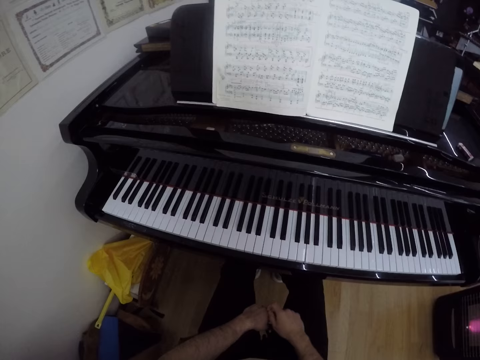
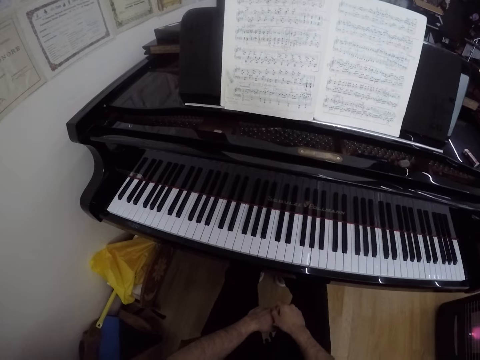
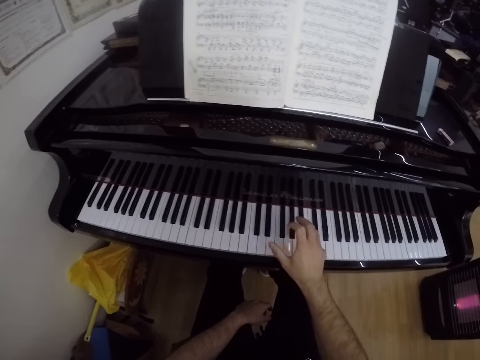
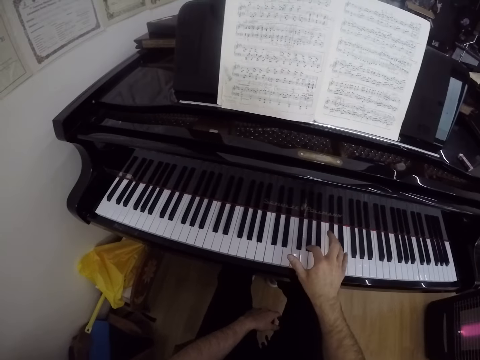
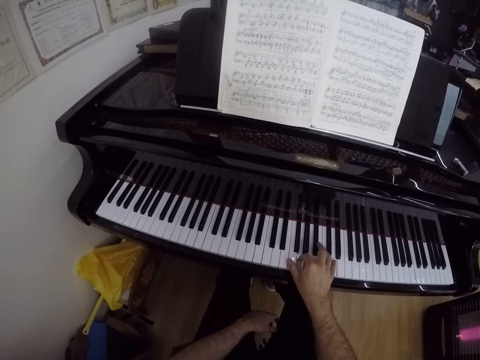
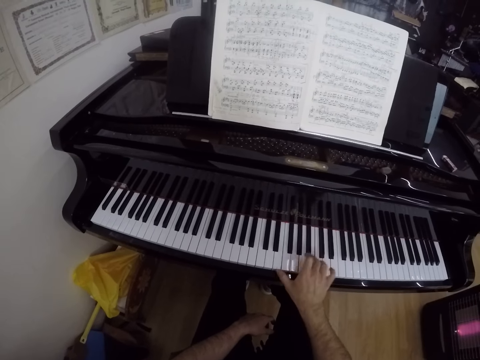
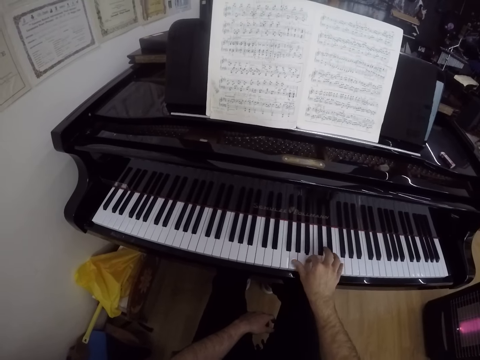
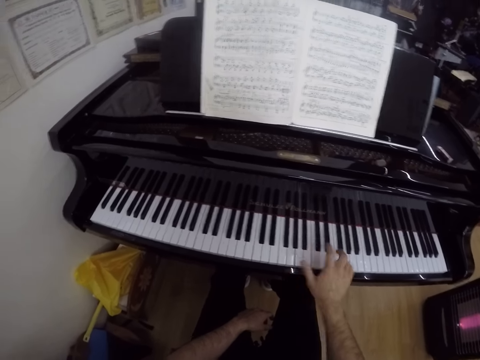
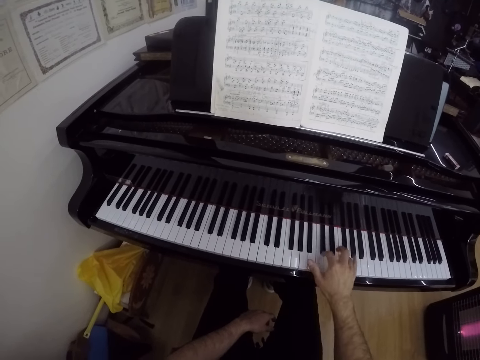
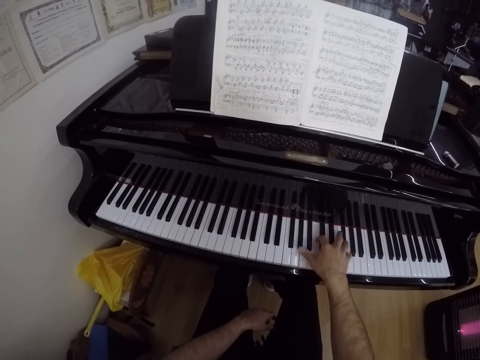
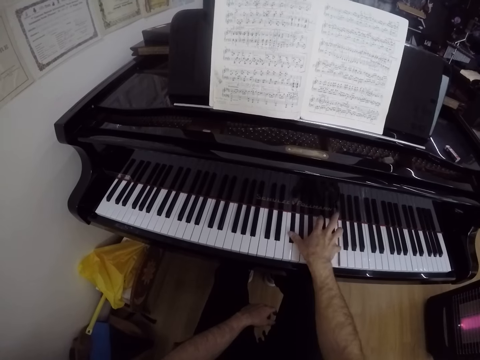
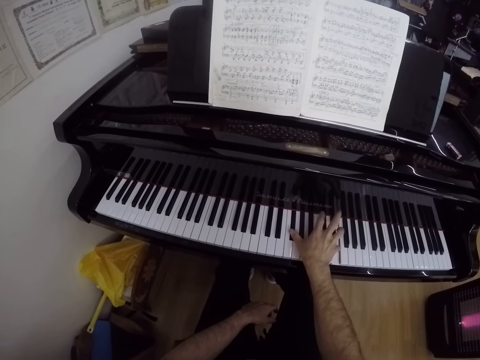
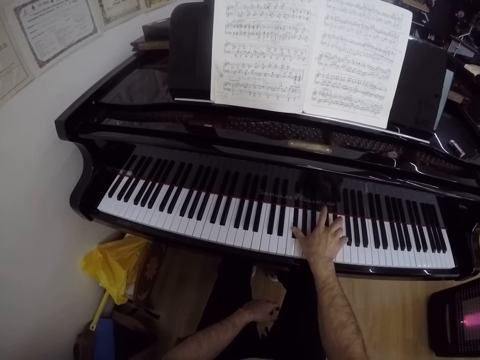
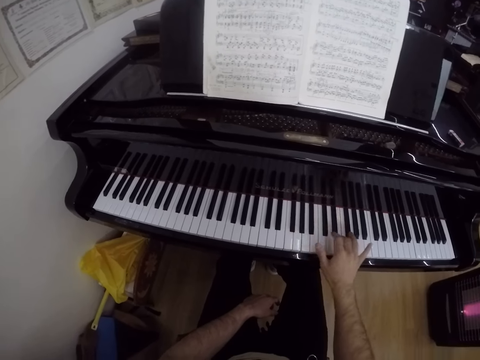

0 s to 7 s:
The camera wearer plays a keyboard with his right hand.

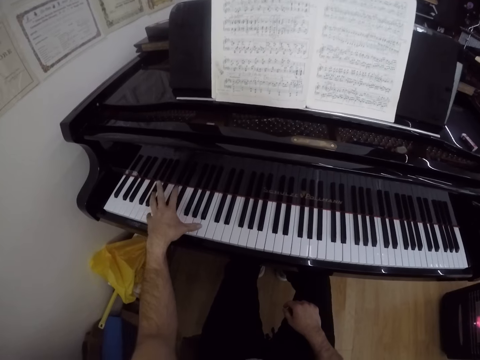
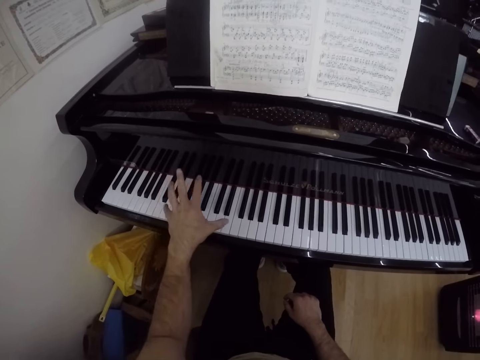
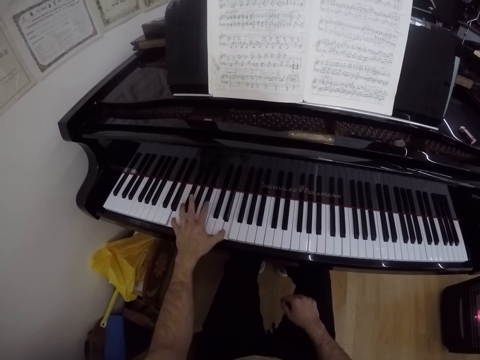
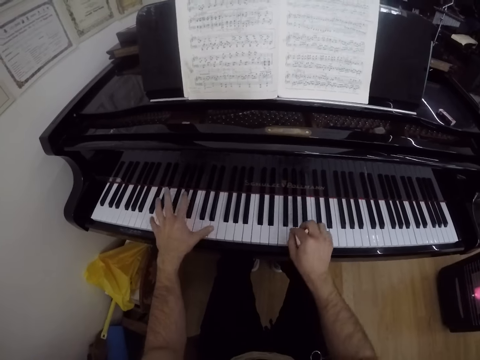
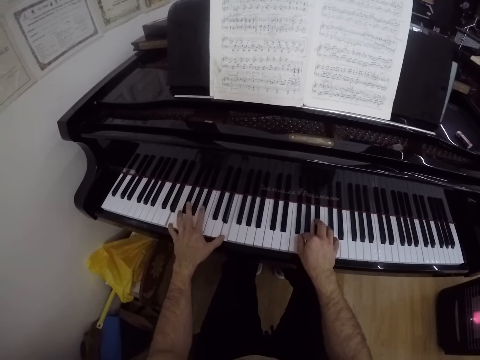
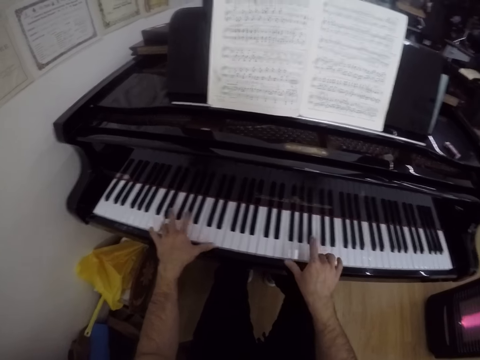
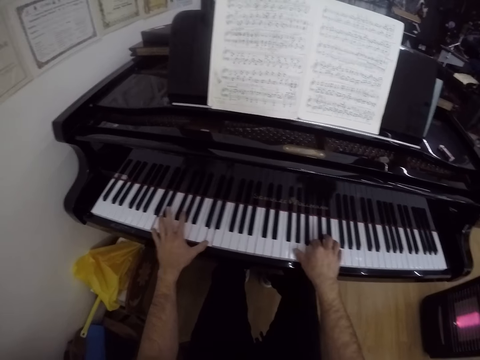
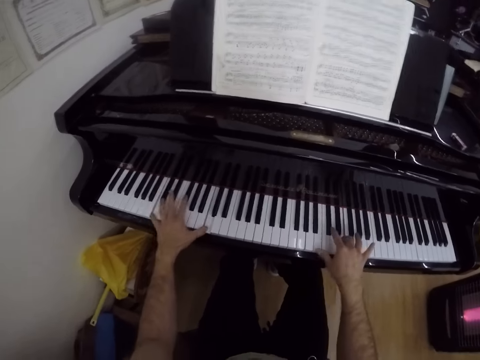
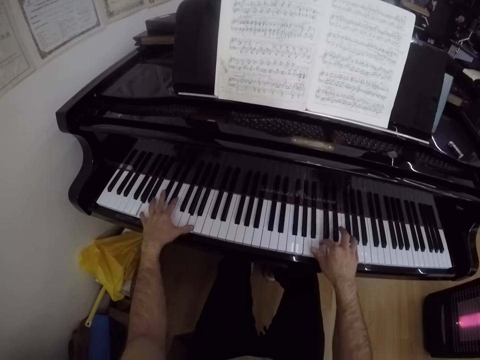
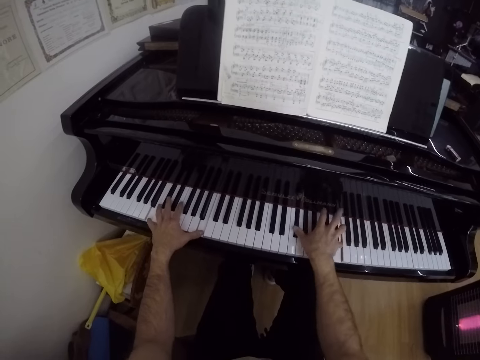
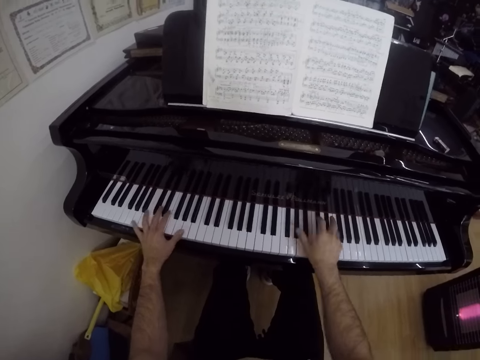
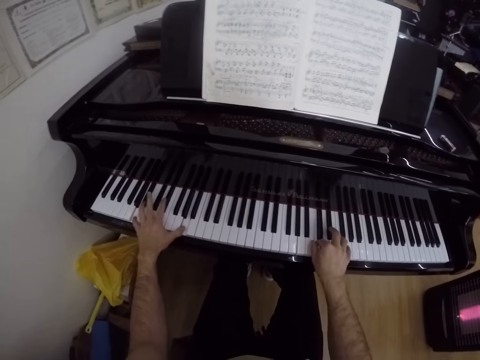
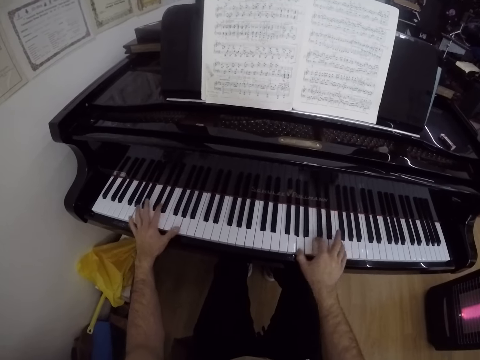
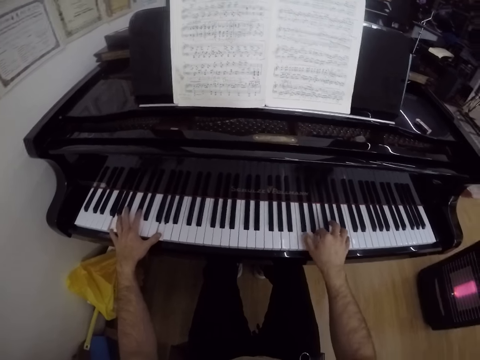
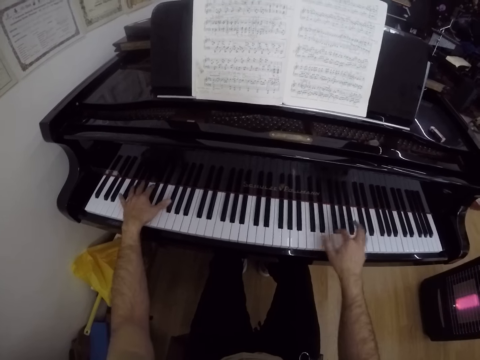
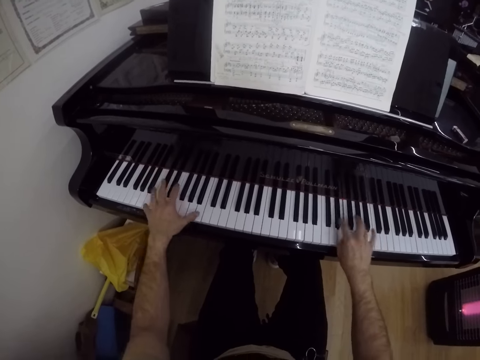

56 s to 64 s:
The camera wearer plays the keyboard with both hands.

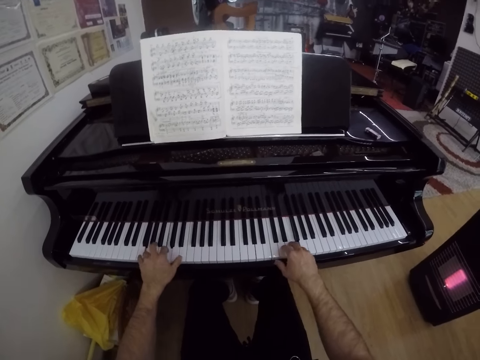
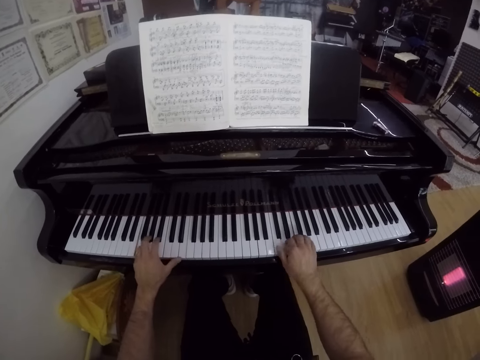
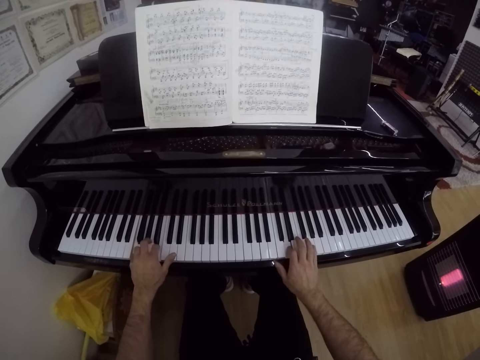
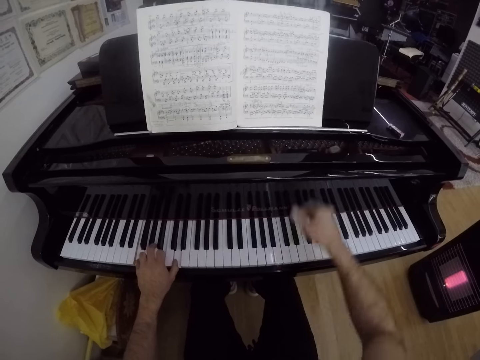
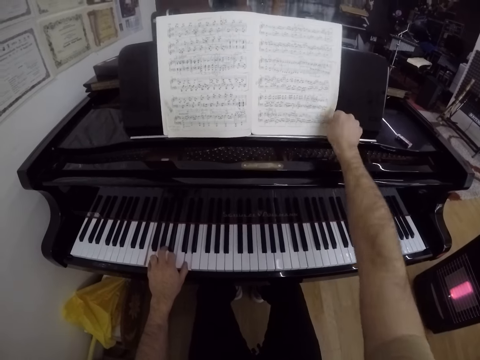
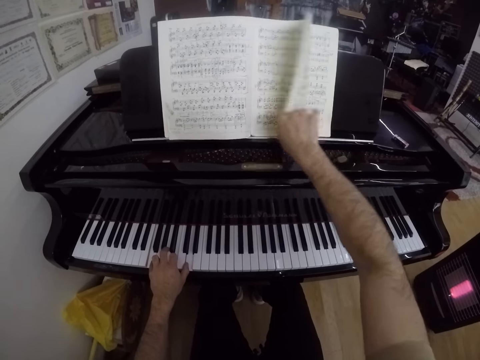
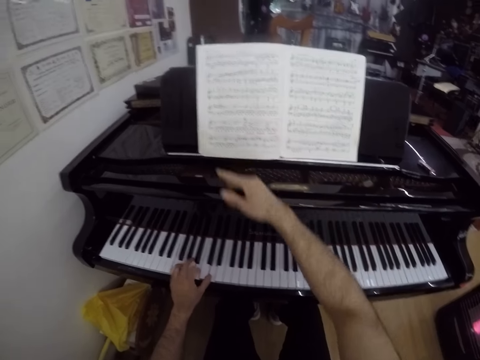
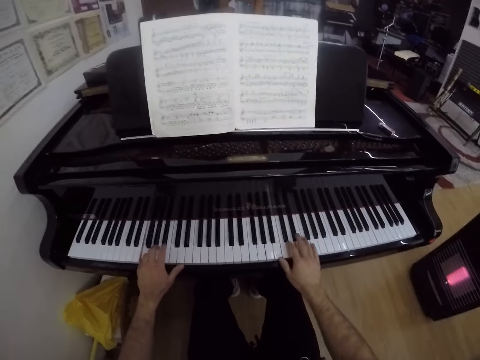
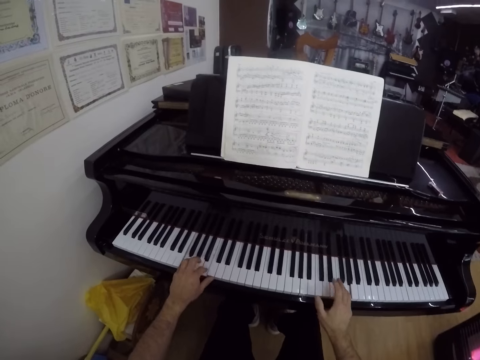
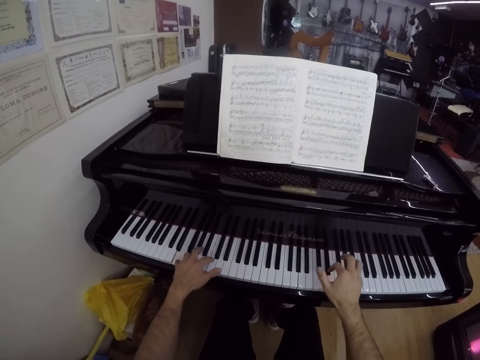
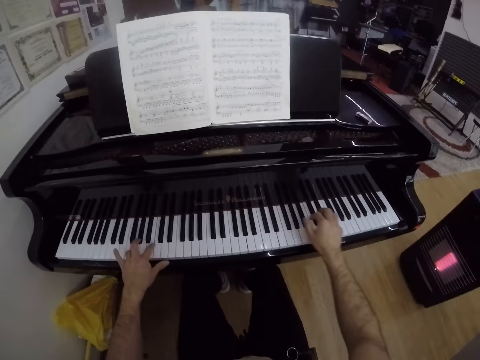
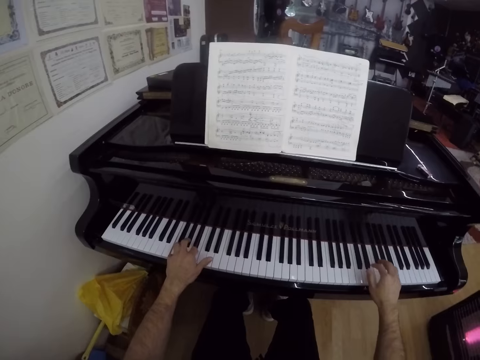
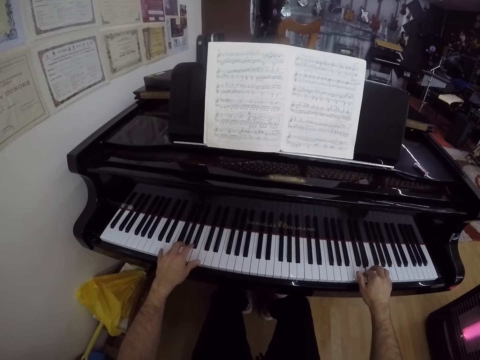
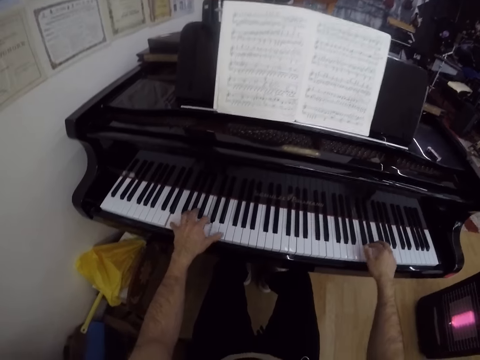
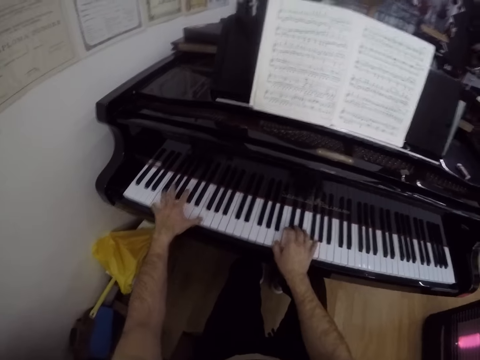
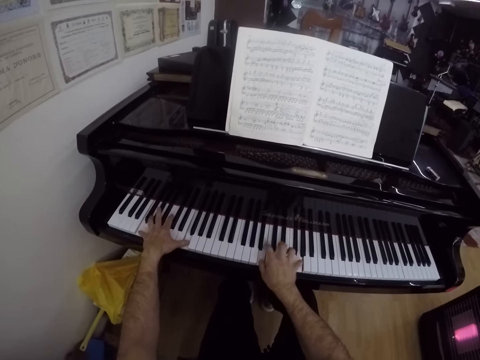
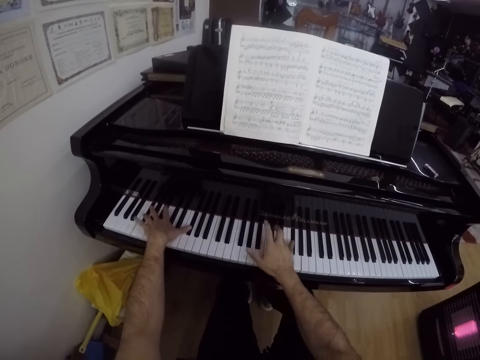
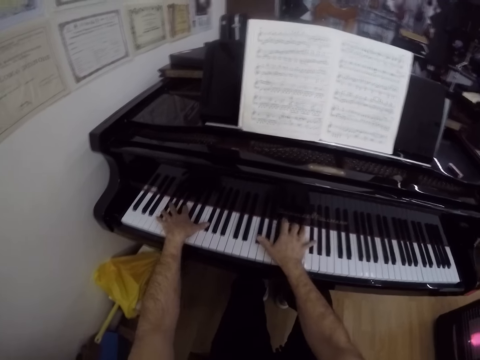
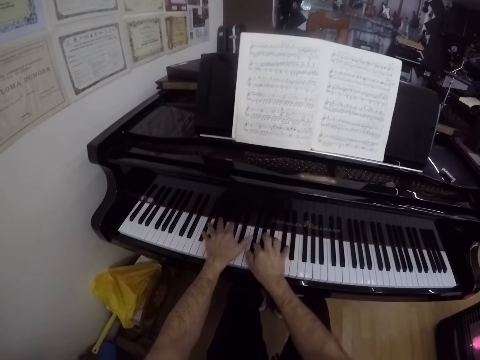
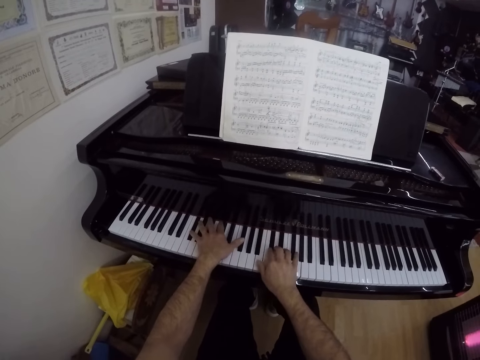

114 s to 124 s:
The camera wearer flips a book on the keyboard with his right hand. He plays the keyboard with both hands.

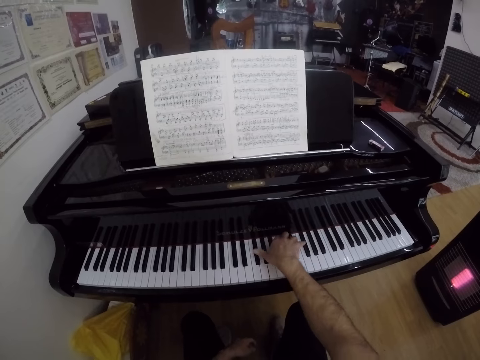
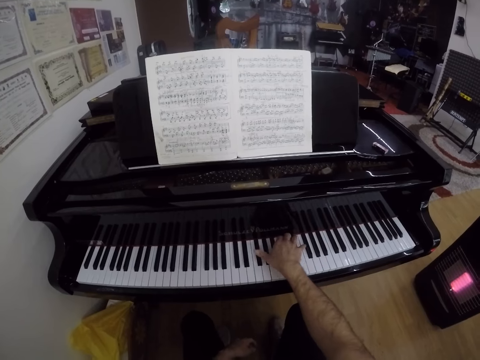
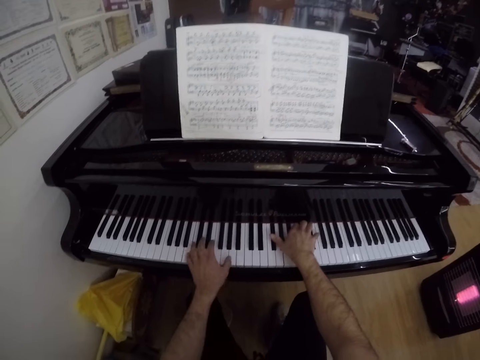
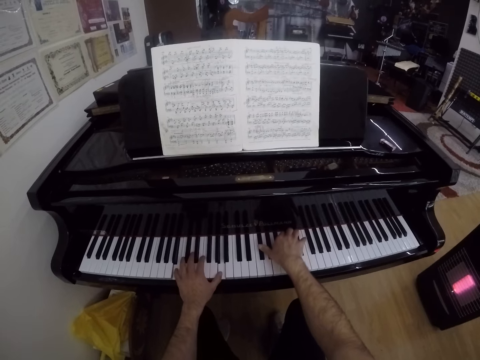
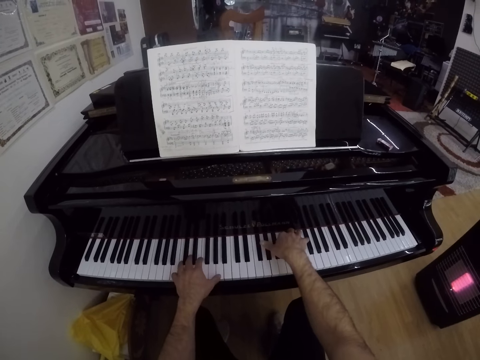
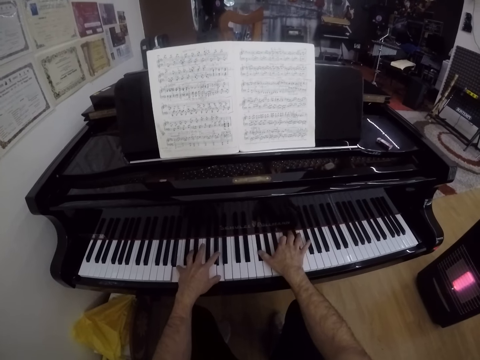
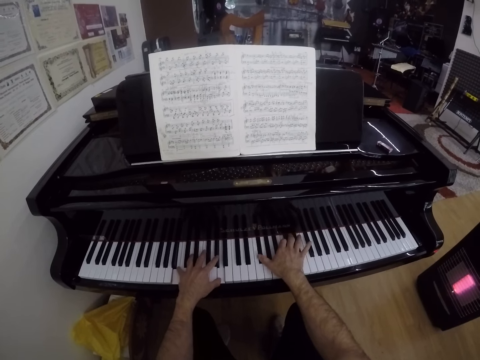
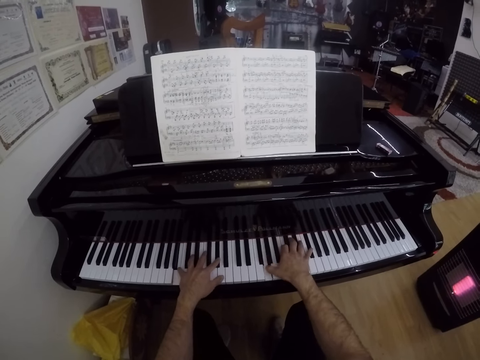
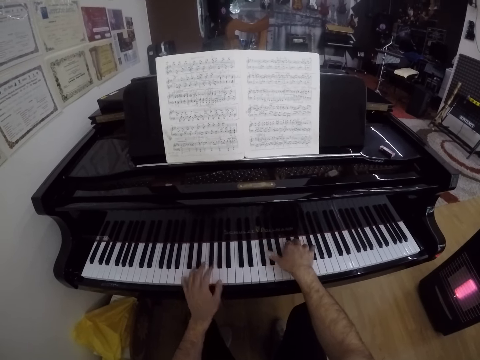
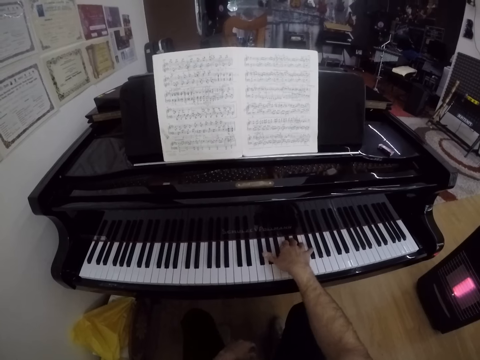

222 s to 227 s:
The camera wearer plays the keyboard with both hands. He lifts his left hand from the keyboard.
